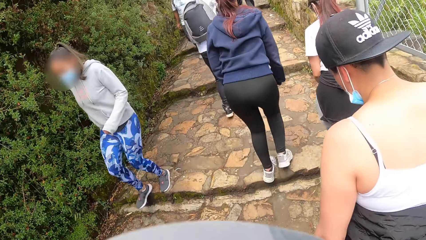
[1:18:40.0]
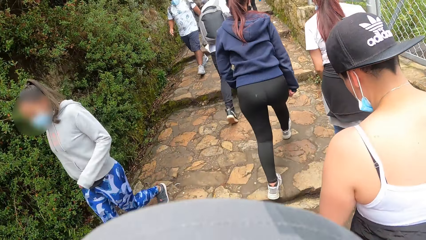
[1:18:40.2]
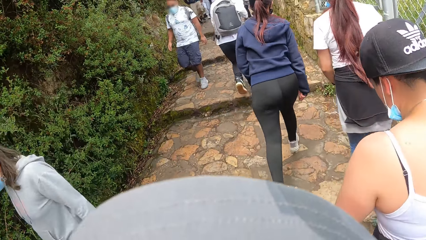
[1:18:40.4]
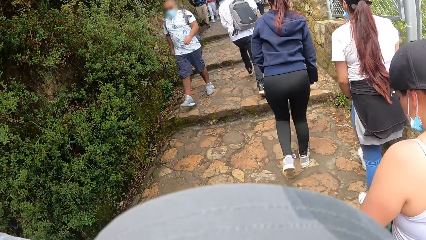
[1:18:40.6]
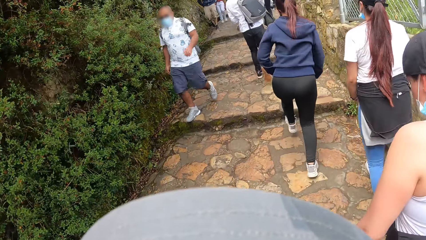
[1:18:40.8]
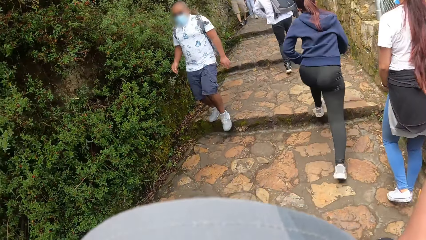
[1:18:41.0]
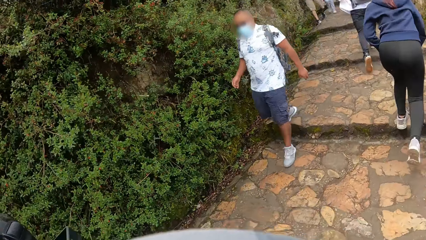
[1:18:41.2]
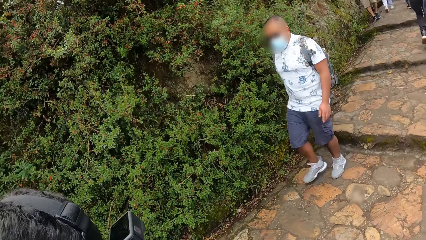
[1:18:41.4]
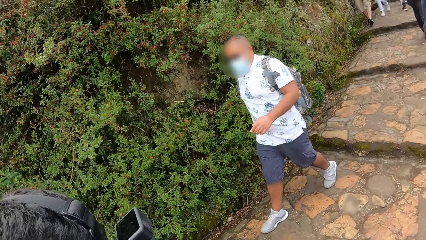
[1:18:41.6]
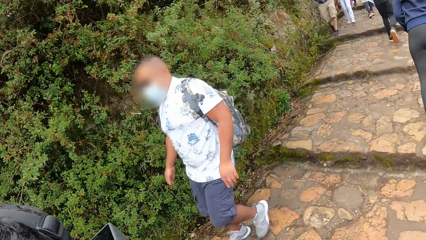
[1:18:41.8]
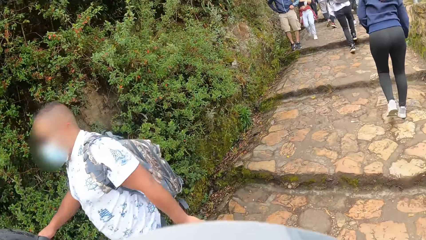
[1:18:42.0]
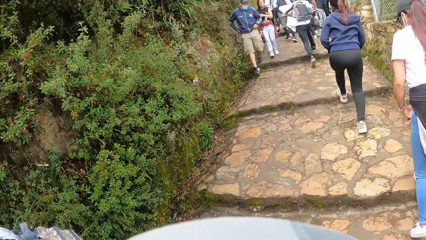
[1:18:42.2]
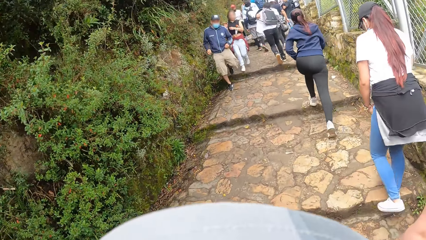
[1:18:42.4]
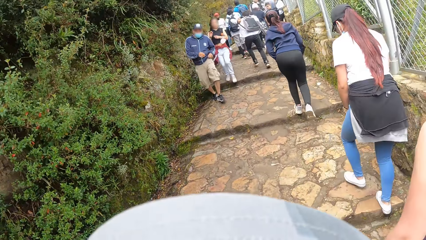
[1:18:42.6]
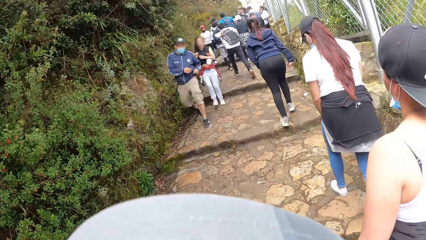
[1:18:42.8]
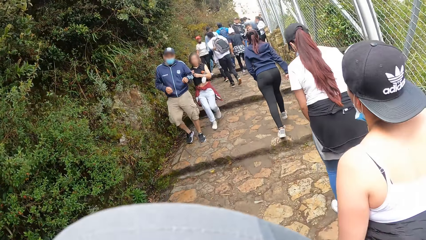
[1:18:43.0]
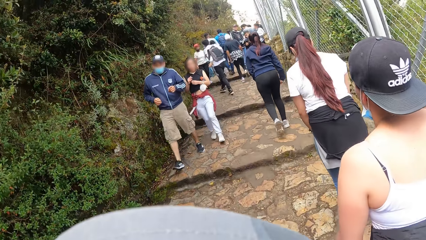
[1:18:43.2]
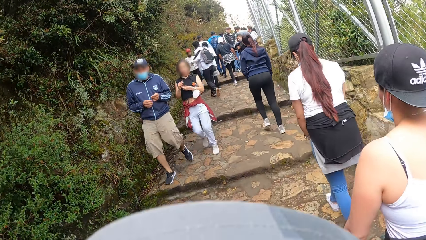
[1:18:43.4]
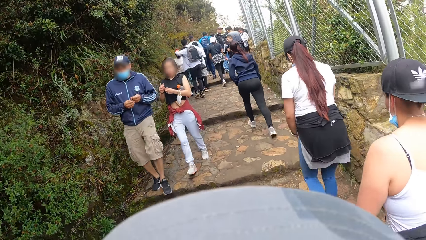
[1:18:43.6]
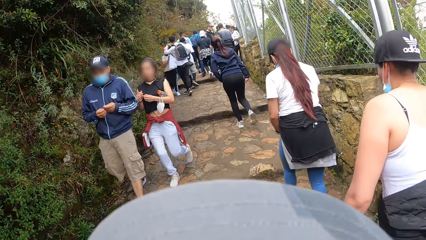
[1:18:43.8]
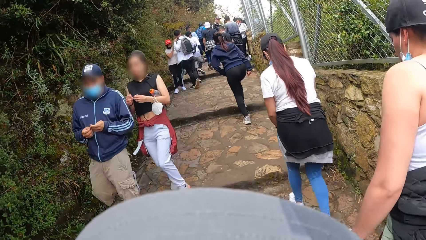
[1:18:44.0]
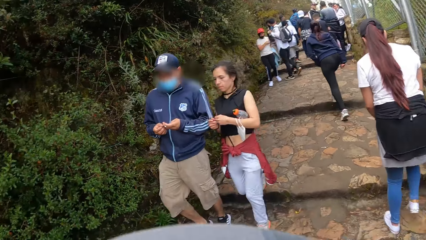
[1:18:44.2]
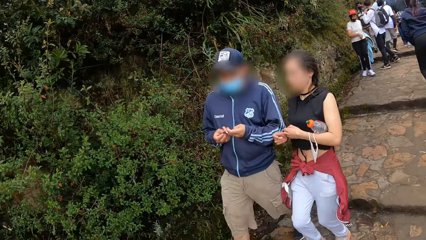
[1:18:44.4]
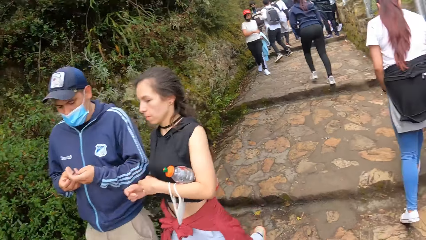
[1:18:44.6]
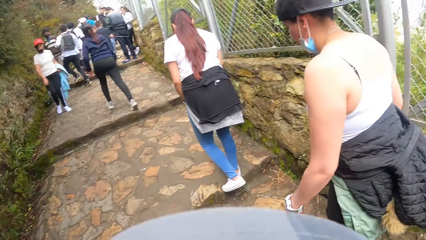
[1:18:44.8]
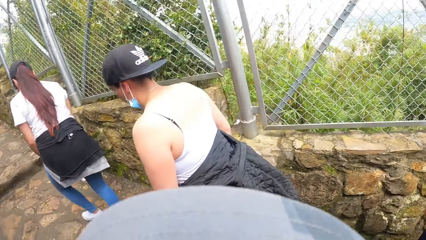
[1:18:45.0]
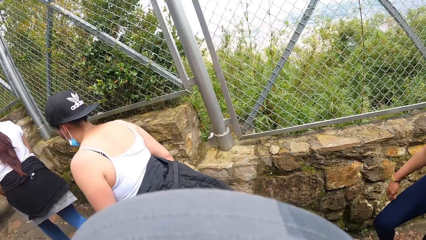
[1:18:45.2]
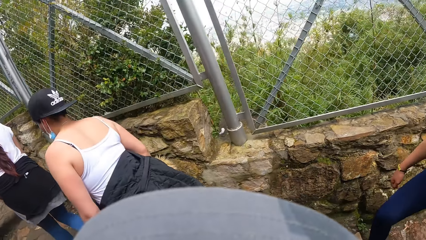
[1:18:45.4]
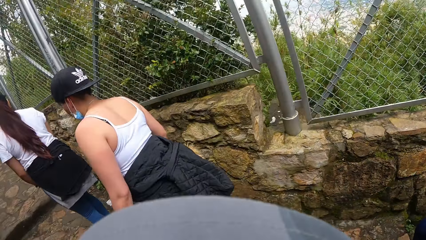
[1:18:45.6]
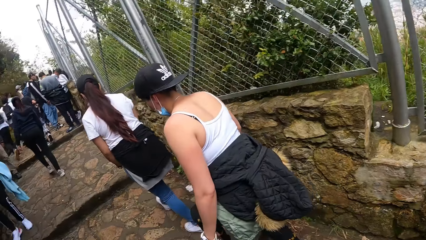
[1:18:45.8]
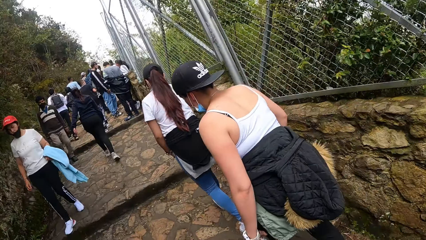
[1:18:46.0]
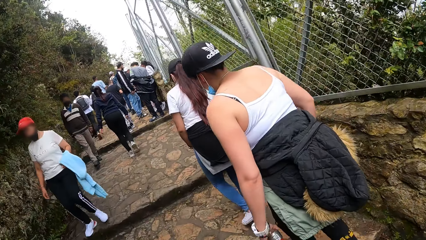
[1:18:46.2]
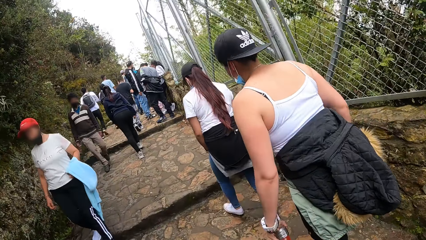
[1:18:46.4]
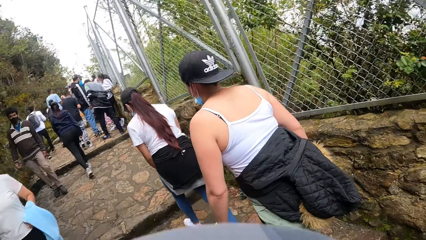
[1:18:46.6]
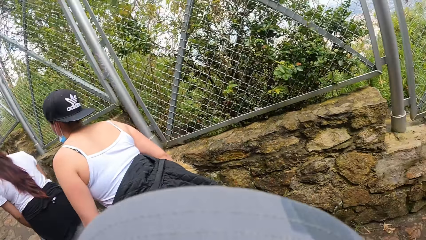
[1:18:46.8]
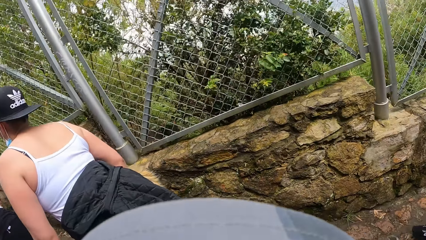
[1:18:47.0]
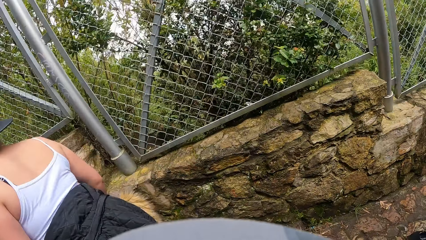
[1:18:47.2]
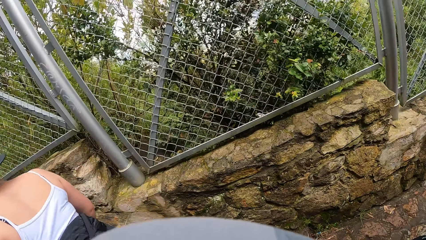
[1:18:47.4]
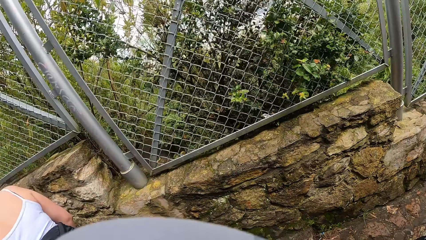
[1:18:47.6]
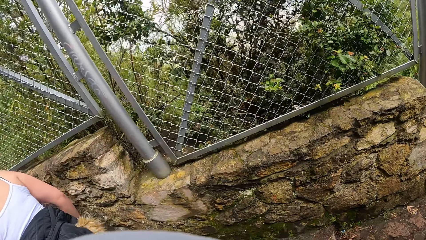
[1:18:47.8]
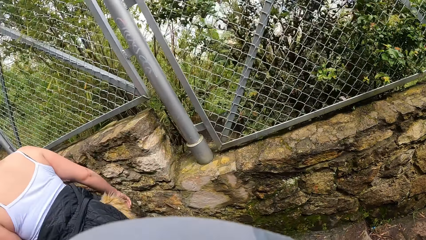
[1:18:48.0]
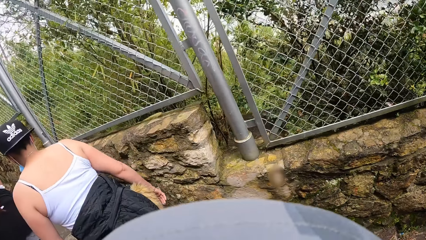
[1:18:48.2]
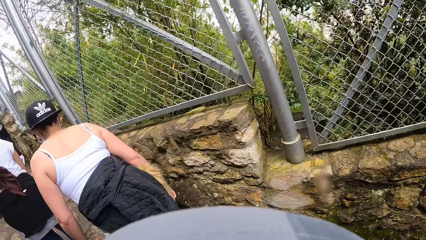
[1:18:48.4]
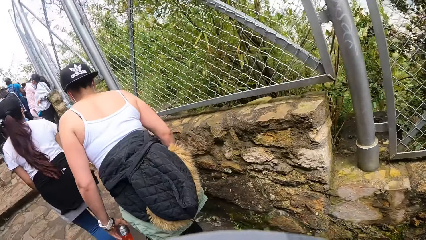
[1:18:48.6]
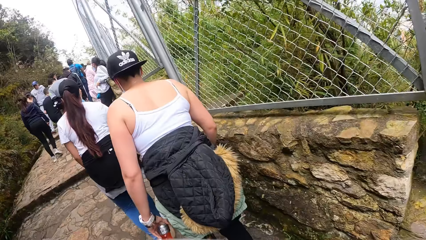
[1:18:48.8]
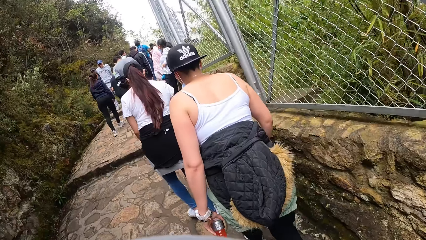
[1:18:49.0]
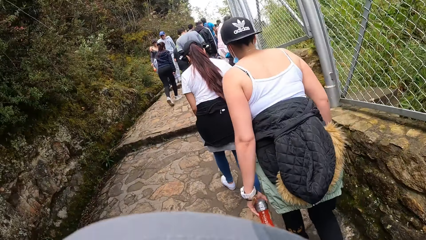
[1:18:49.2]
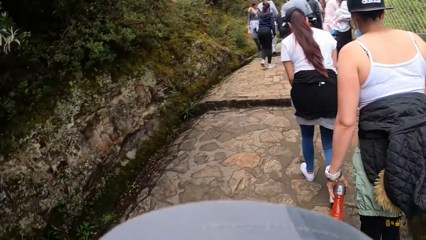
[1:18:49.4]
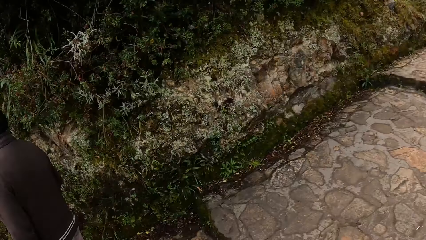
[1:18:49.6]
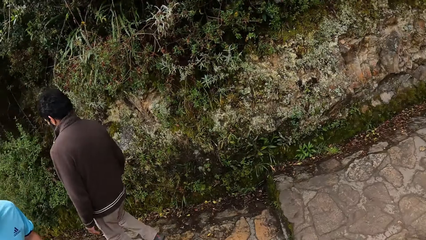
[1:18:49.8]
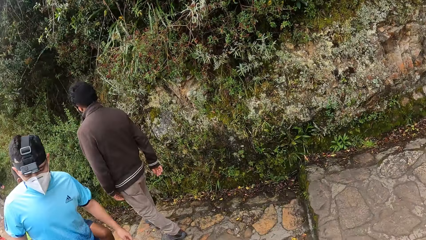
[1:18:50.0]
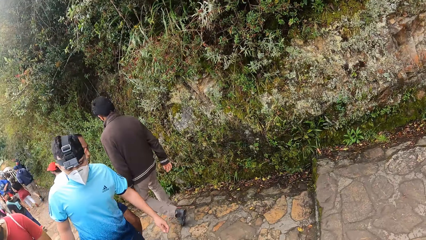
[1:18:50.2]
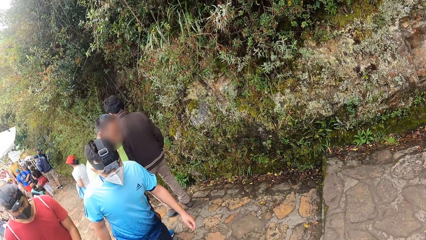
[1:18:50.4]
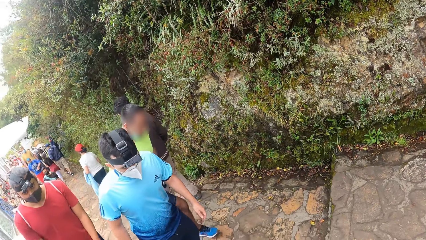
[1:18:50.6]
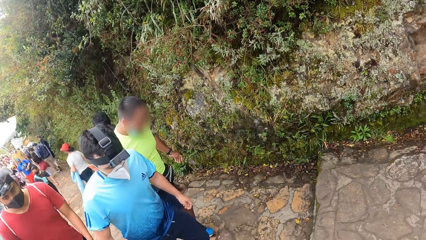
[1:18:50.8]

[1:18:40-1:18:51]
The camera wearer looks around.

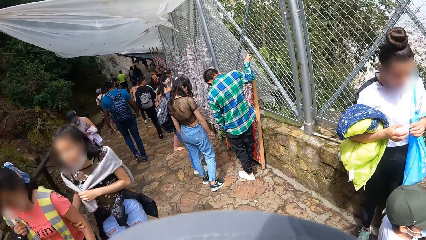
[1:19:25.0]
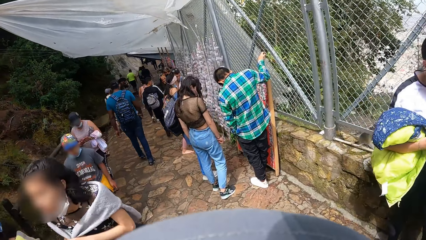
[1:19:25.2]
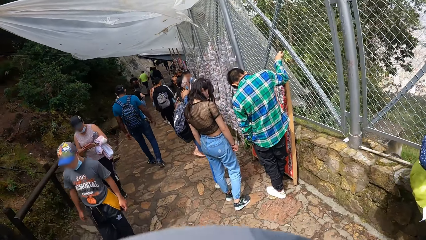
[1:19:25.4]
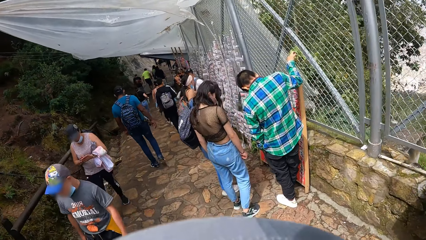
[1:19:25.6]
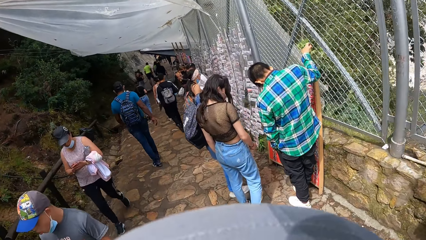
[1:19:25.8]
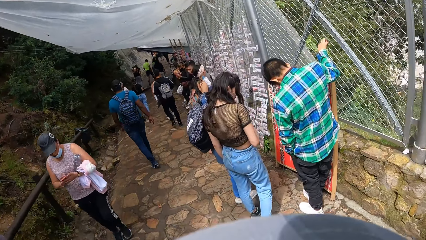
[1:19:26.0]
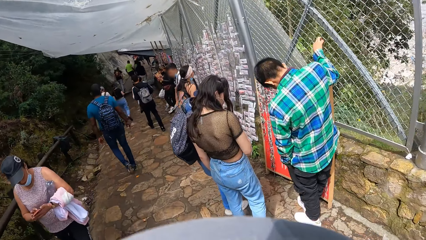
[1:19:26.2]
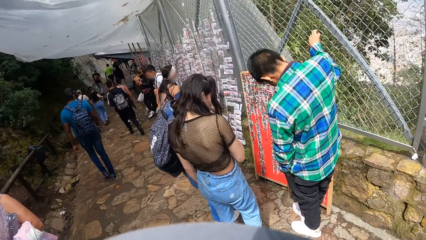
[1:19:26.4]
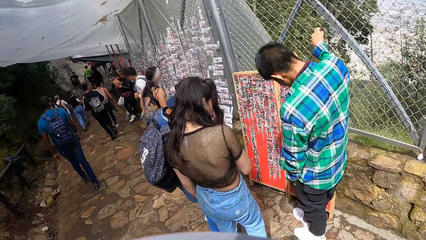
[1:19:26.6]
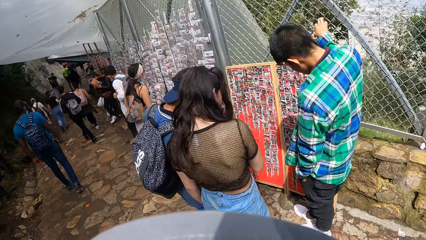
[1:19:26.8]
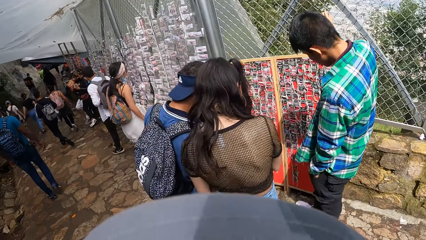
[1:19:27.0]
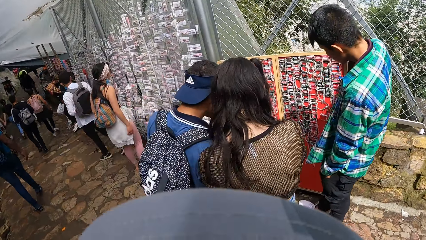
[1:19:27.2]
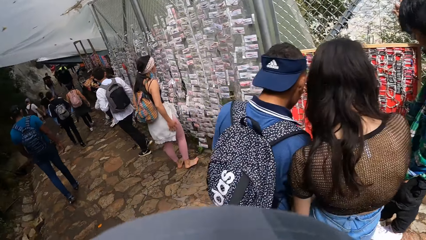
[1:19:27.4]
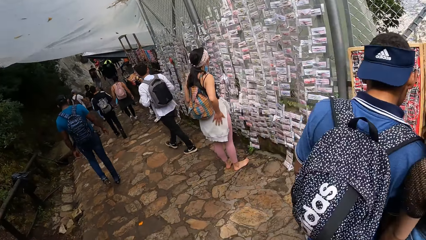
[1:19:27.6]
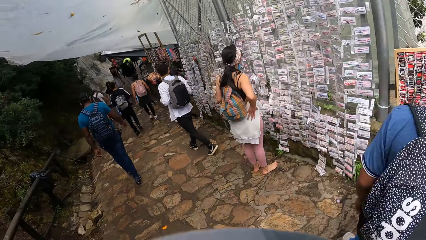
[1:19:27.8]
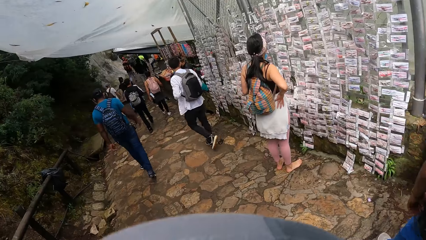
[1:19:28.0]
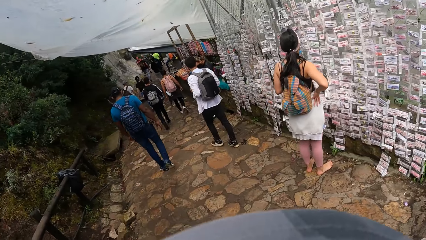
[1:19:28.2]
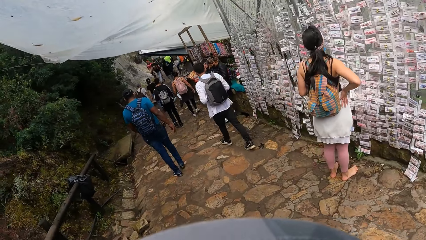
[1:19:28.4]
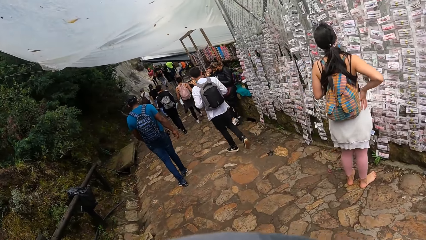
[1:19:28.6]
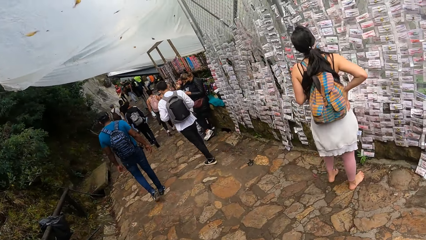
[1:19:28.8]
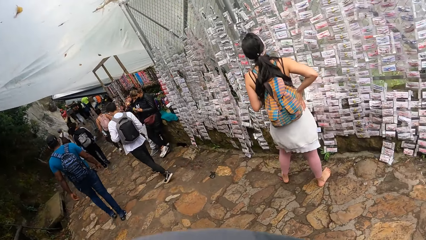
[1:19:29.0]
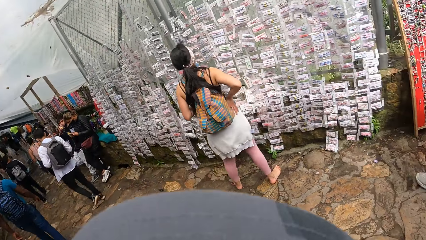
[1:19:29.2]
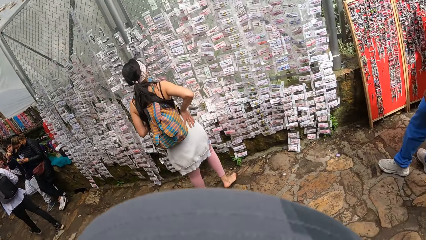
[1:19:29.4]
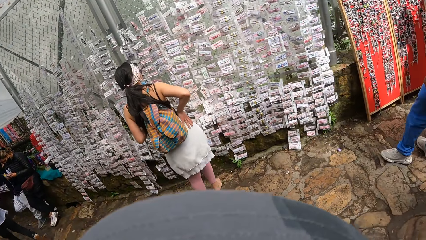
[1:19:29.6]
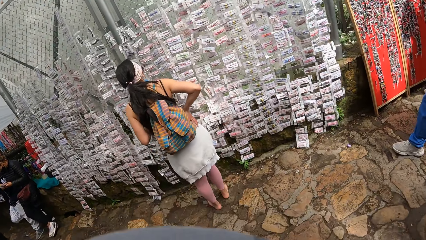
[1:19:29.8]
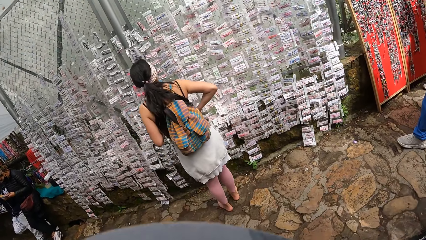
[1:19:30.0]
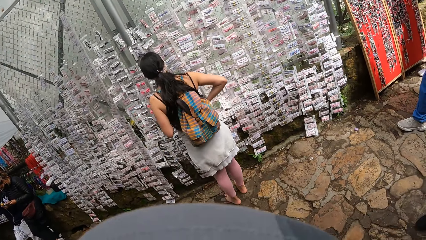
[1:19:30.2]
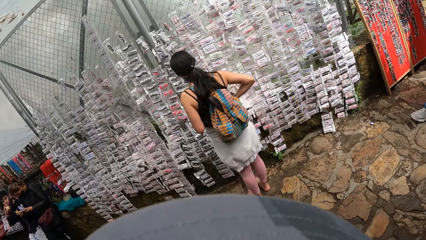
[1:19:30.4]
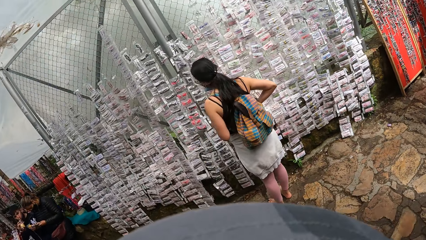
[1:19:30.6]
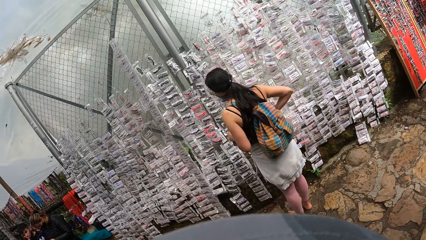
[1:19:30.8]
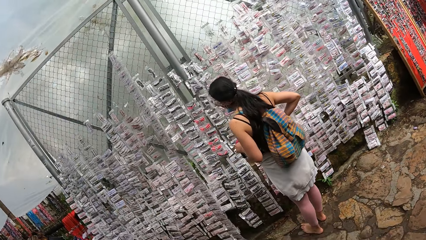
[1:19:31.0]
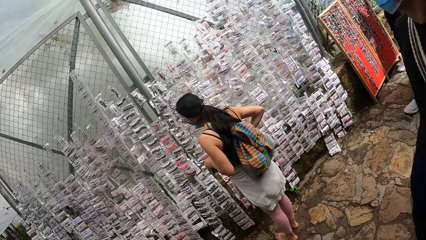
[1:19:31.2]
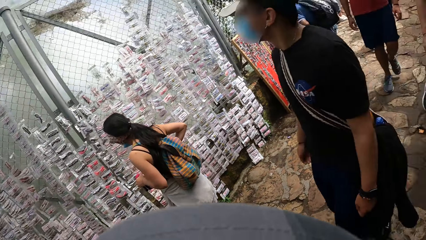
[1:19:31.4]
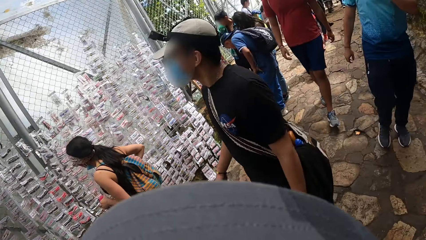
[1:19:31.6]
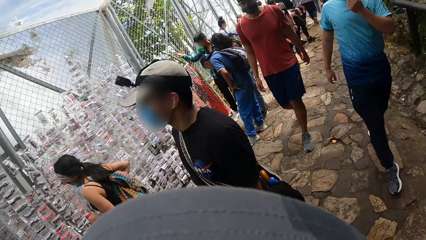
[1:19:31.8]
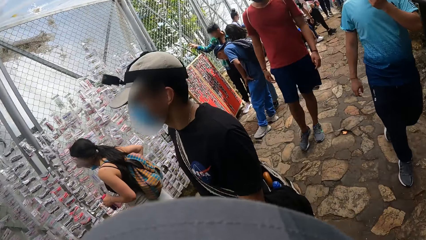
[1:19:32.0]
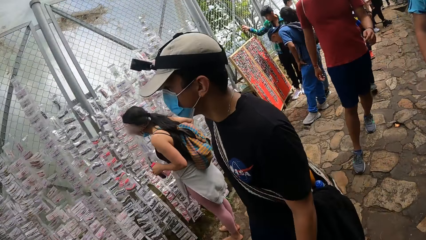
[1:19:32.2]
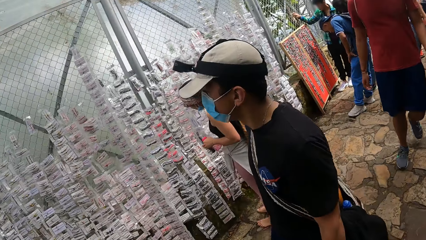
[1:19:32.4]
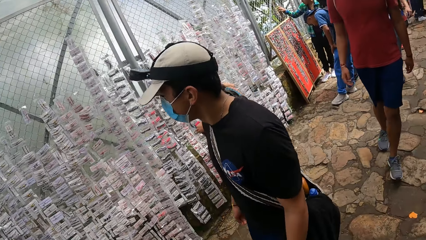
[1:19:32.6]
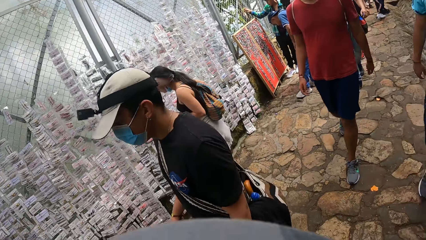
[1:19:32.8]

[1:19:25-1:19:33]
The camera wearer looks at the jewelries. They look around.
